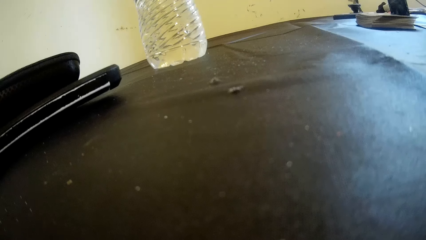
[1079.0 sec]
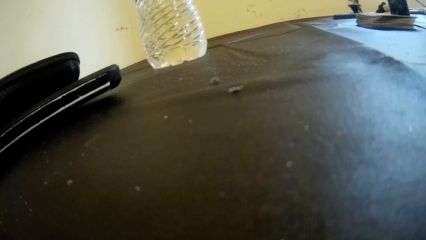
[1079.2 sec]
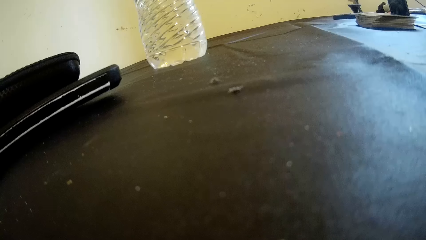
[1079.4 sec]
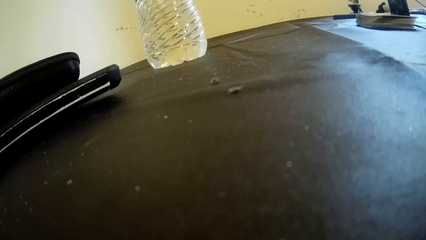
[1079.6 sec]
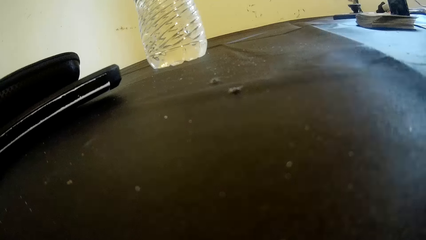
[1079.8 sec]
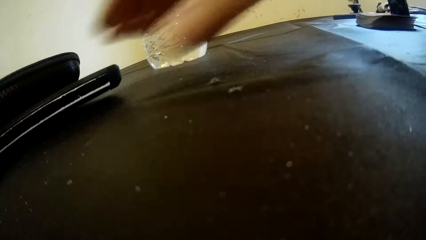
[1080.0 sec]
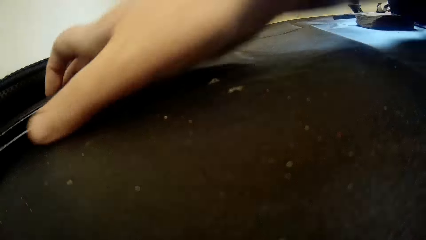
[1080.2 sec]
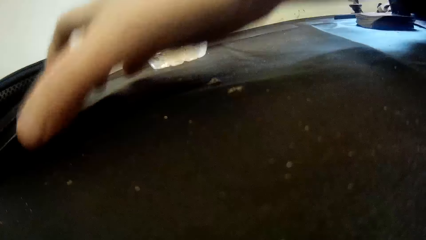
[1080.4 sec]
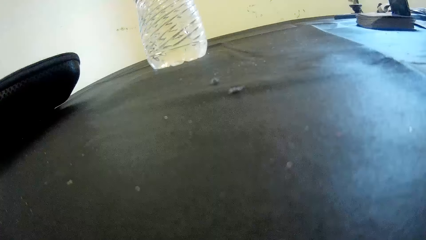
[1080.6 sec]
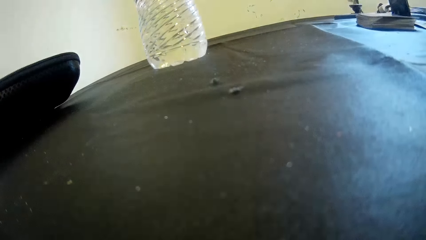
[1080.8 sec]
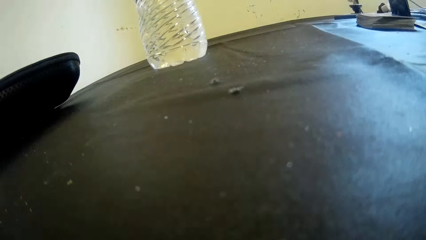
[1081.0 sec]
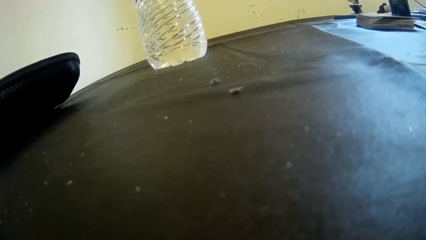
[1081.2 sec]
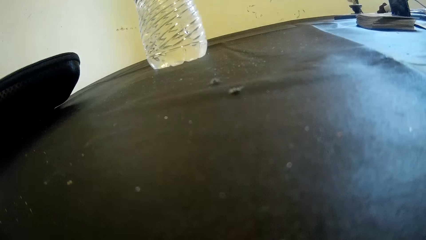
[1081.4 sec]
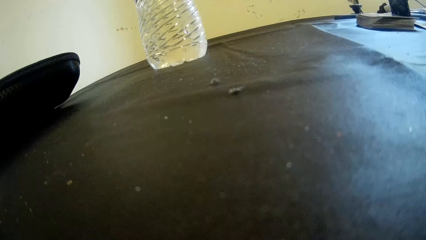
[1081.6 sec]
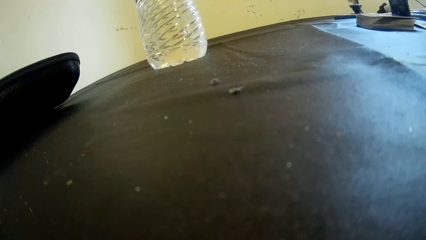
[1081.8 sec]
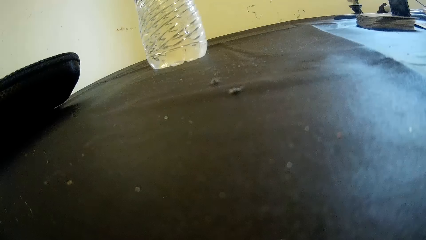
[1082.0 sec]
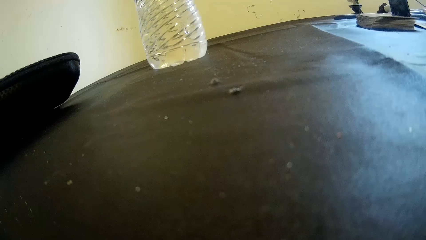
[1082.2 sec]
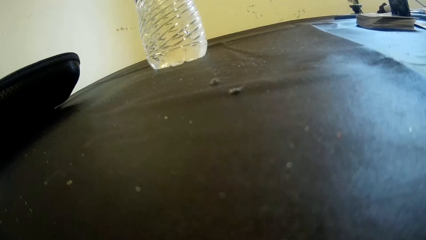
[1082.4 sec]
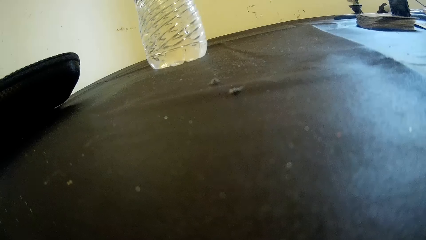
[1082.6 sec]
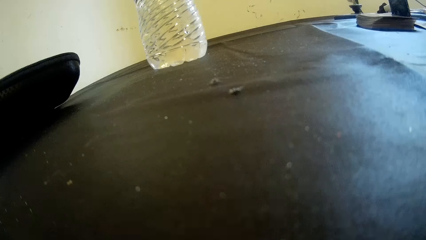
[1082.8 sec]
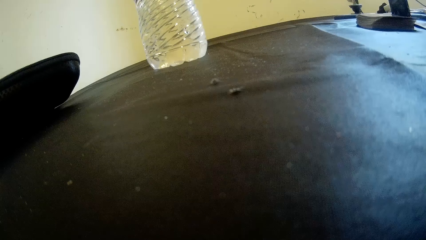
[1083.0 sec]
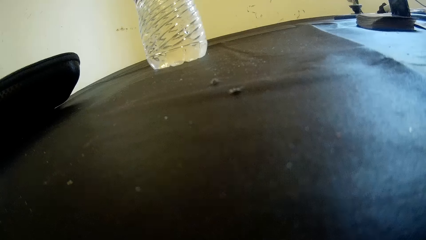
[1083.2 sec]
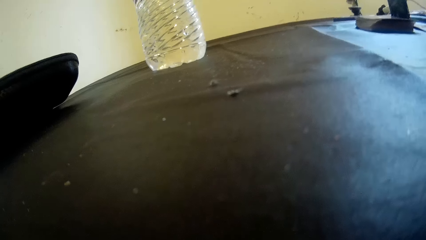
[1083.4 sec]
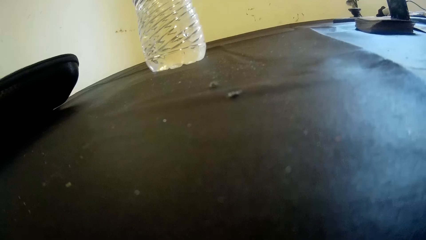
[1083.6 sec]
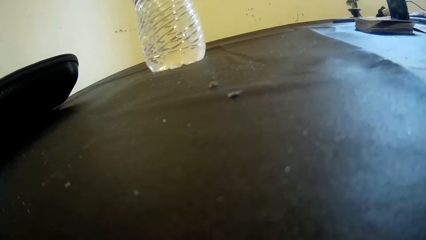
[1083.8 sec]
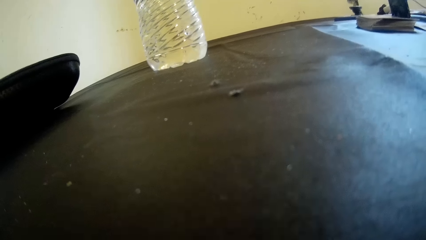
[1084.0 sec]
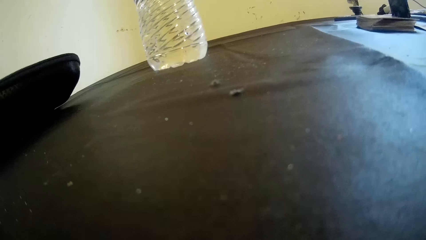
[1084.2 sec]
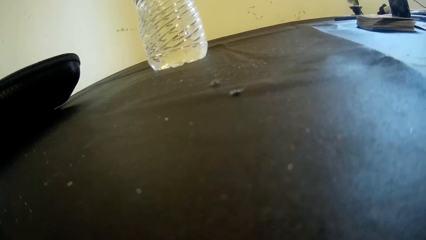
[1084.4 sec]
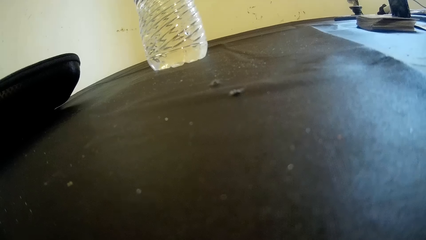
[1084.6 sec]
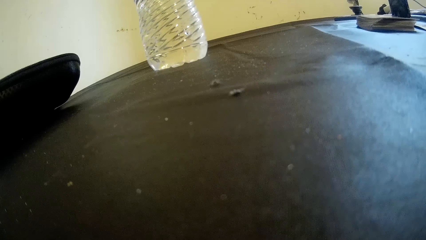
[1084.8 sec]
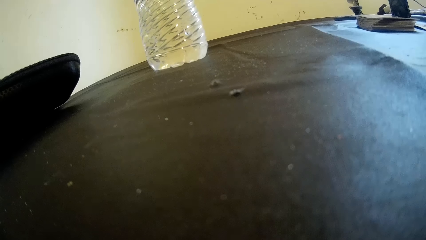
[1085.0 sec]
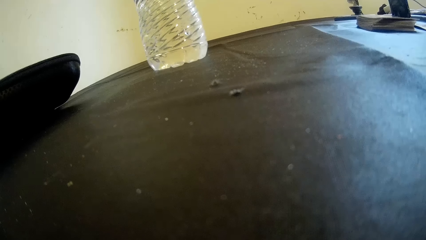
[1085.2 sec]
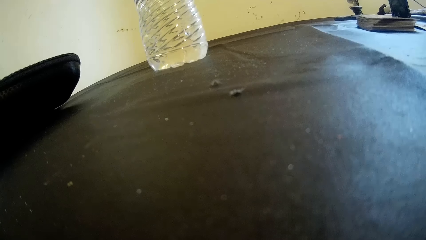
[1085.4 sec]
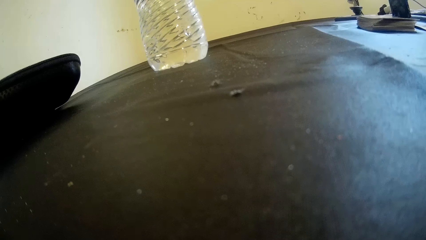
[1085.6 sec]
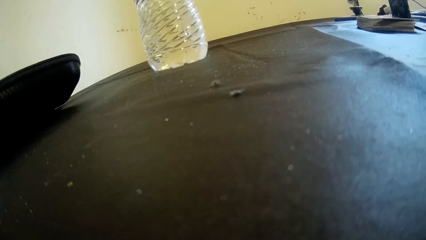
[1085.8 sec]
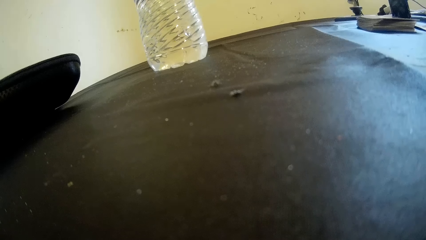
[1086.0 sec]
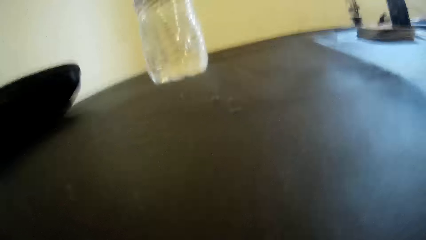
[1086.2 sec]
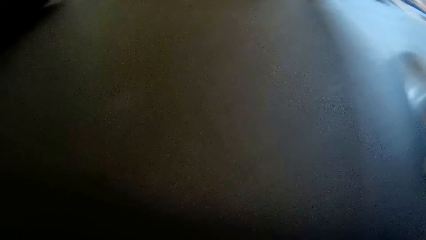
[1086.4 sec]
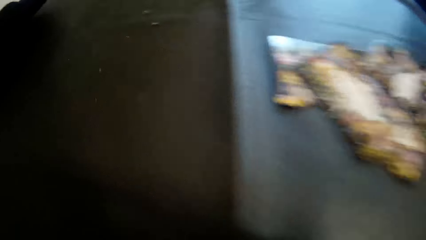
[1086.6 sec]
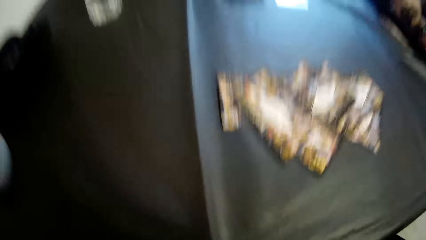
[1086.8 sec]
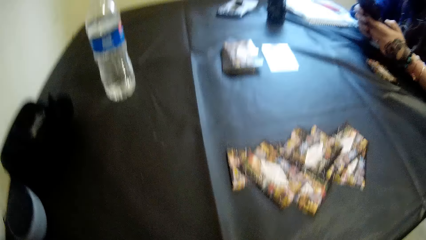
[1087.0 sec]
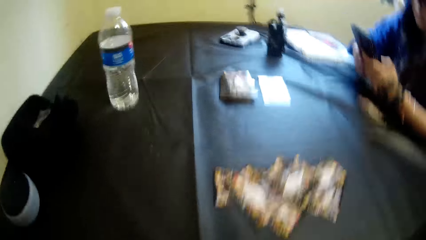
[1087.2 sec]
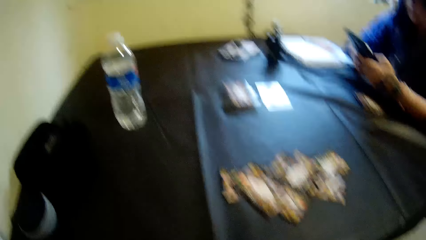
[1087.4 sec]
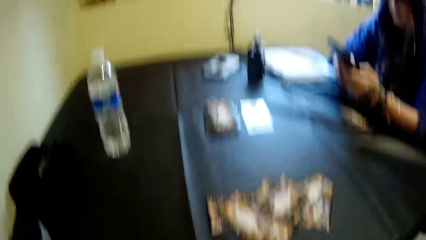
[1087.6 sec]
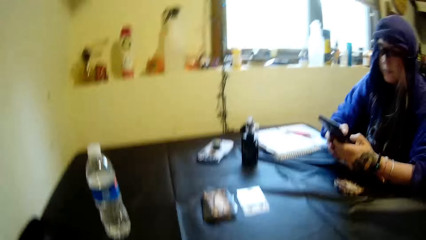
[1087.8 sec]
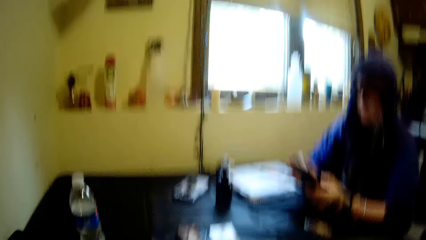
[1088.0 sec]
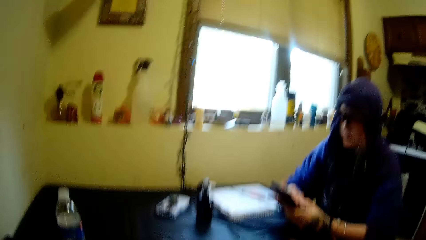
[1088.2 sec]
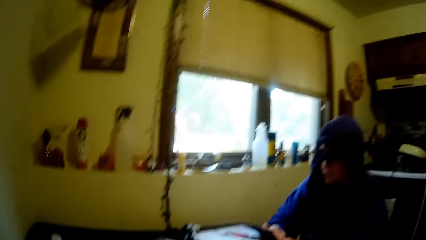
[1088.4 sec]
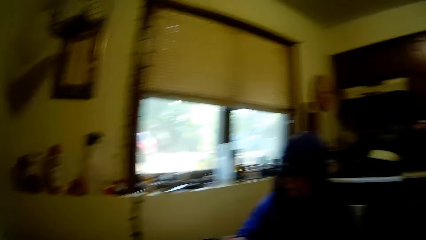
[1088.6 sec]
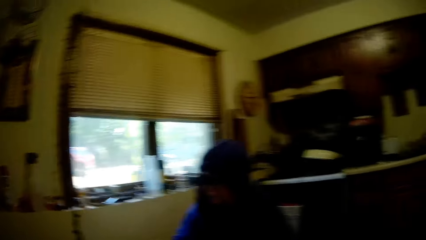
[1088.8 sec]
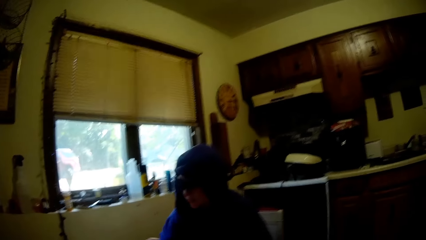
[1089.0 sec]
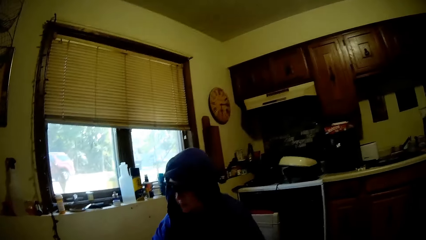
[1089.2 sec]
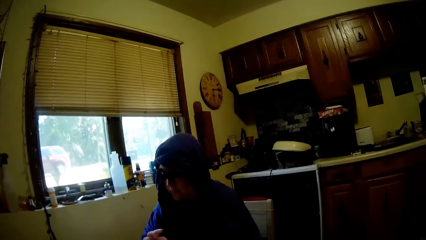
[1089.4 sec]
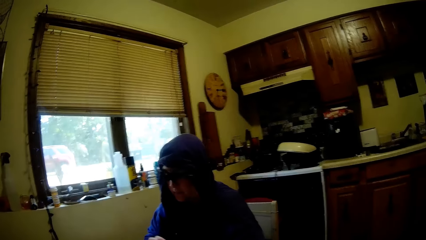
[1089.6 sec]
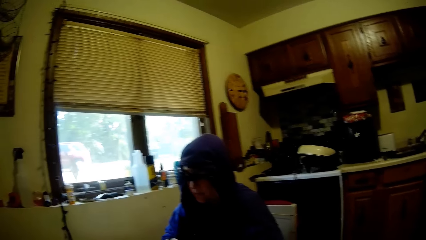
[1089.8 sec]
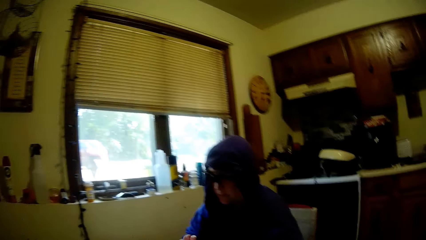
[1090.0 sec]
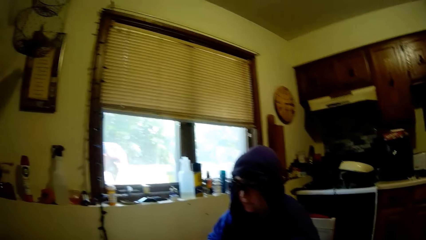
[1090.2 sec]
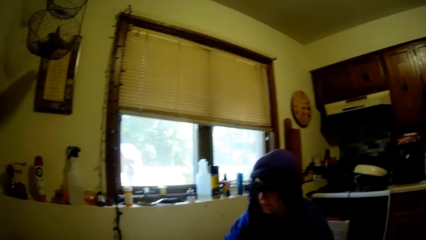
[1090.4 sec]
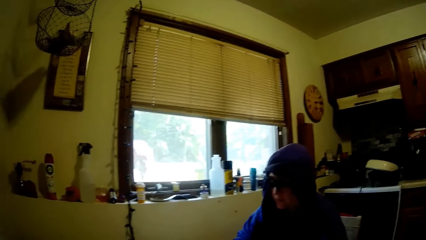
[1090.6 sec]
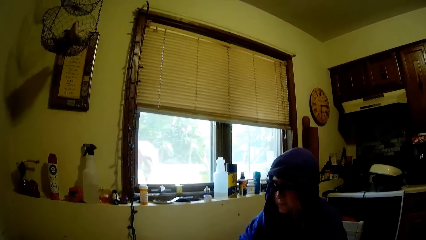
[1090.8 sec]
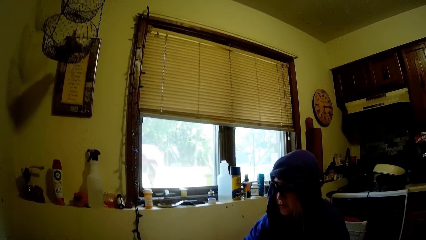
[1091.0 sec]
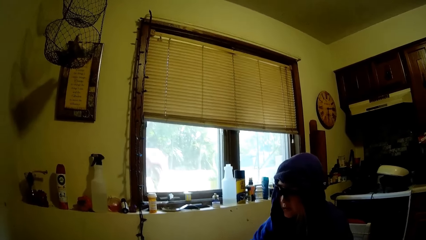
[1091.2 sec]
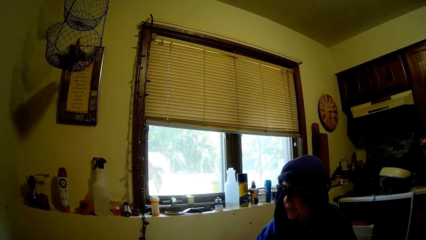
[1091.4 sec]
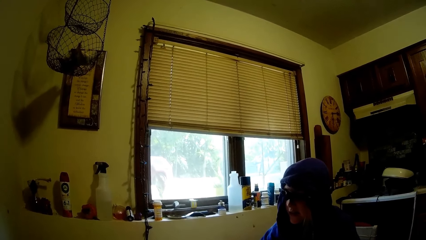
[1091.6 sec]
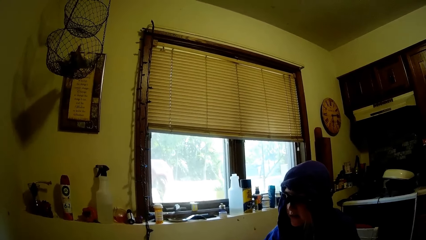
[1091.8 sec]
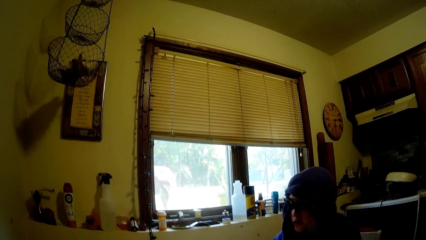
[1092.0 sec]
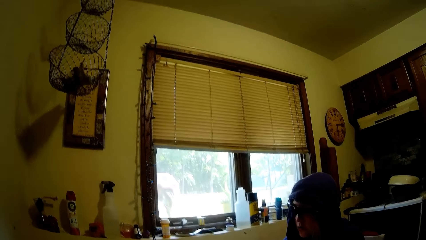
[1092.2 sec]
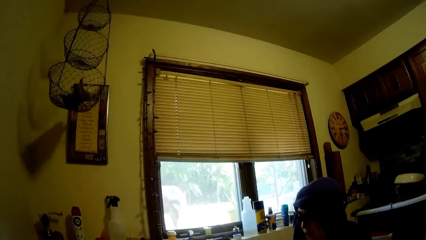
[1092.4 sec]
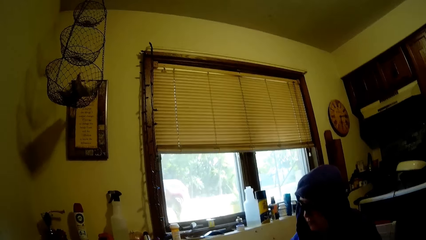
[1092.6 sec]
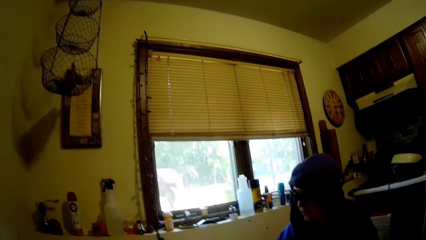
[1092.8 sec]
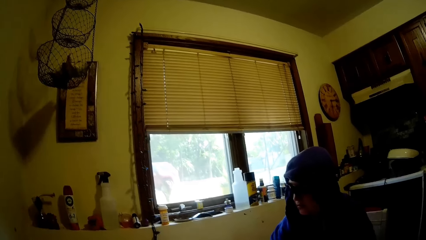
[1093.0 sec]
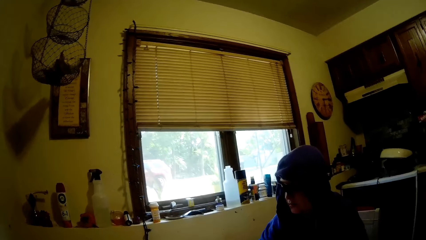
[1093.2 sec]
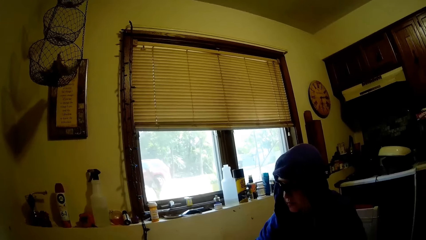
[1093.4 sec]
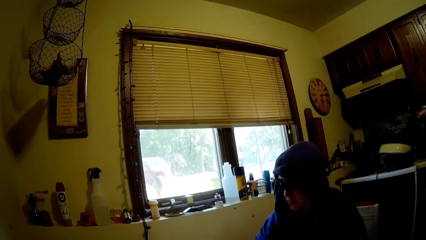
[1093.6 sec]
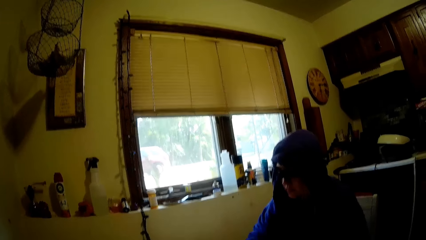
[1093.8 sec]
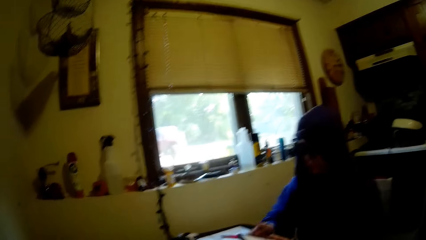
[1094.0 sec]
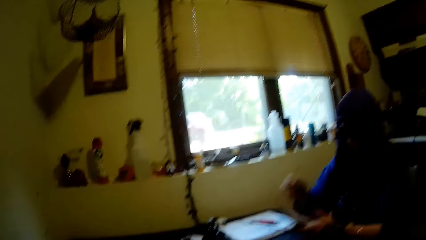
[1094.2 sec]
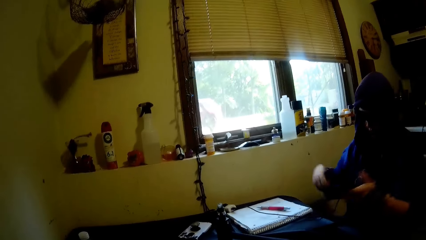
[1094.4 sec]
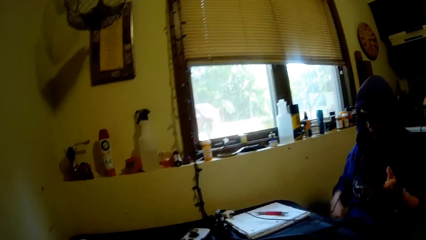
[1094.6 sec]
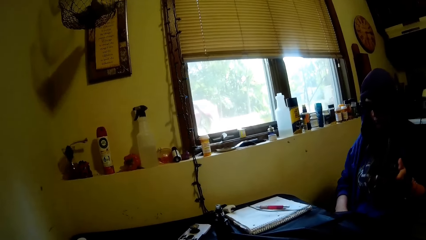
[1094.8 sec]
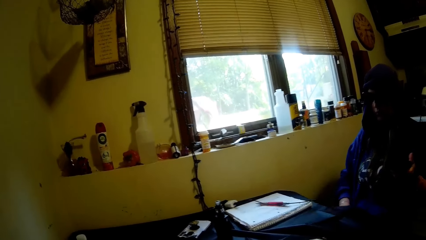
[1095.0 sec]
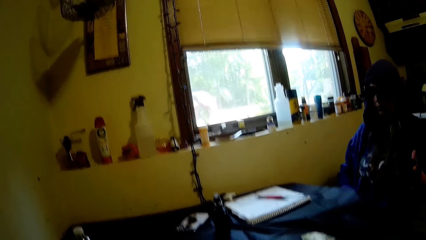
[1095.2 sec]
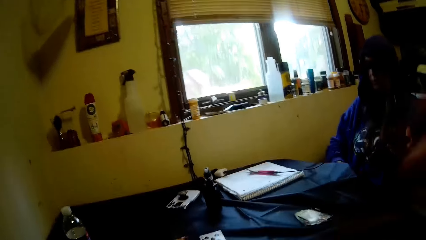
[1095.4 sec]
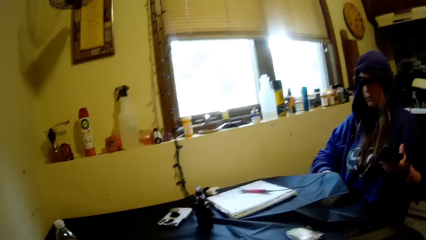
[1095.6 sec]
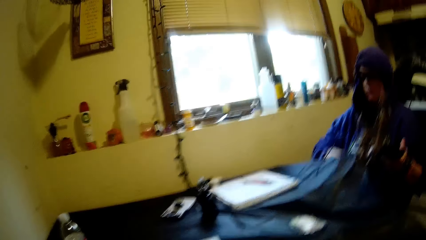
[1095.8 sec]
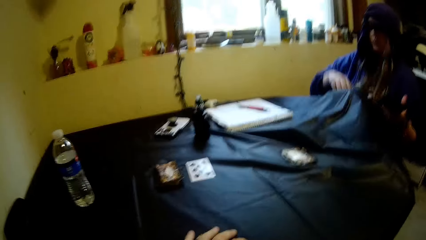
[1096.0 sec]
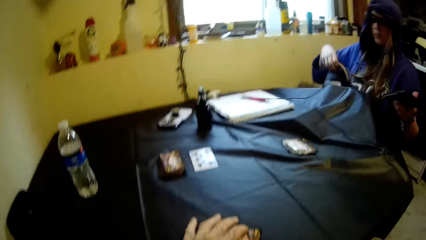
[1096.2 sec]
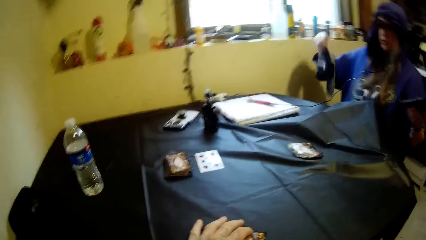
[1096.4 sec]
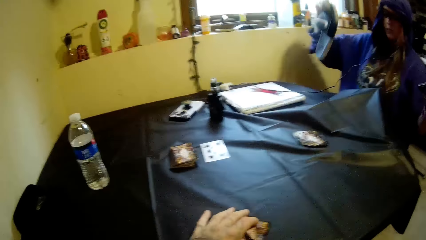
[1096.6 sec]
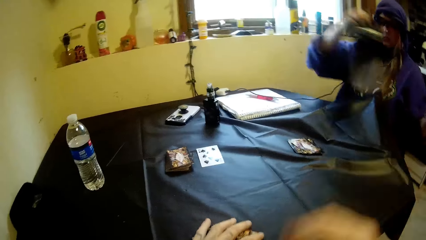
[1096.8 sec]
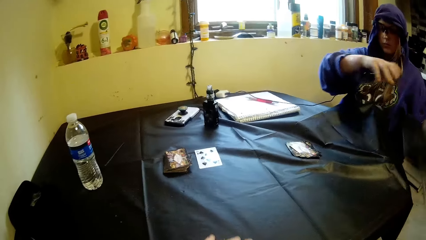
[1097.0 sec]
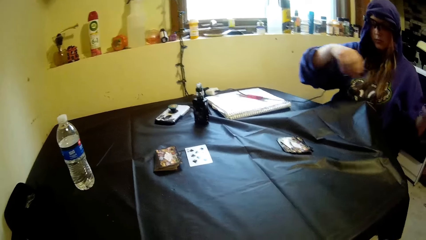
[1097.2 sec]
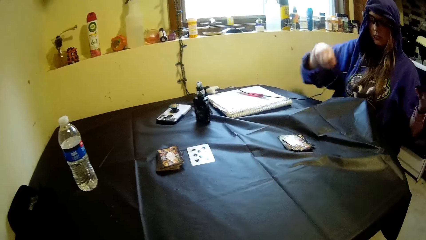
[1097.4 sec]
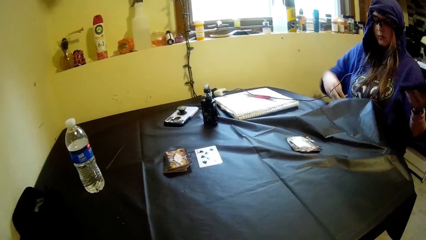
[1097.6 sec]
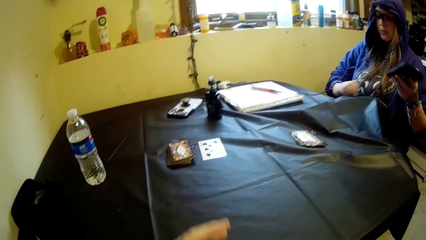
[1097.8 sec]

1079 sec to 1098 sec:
The camera wearer picks up a phone on the table. He looks at the playing cards on the table. He looks around. He converses with a woman. The woman moves a table sheet with her right hand. She puts her right hand under the table sheet, picks up a flip flop, and moves a slipper under the table sheet with her right hand. The camera wearer lifts his right hand. The woman drops the flip flop on the floor.
